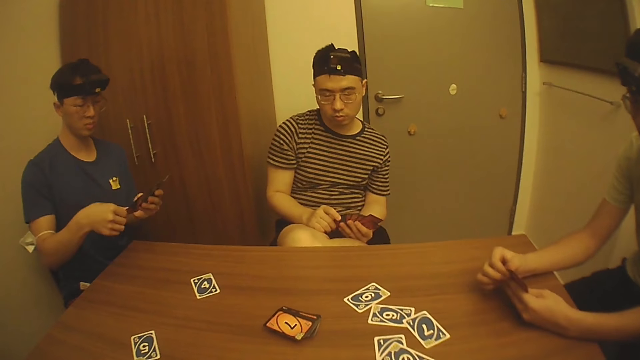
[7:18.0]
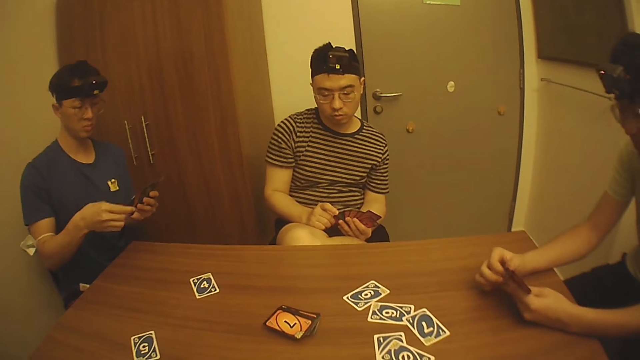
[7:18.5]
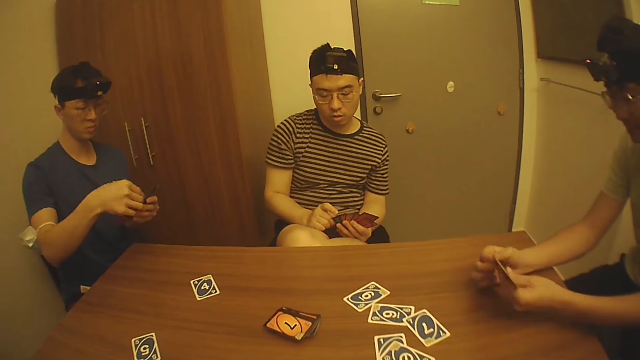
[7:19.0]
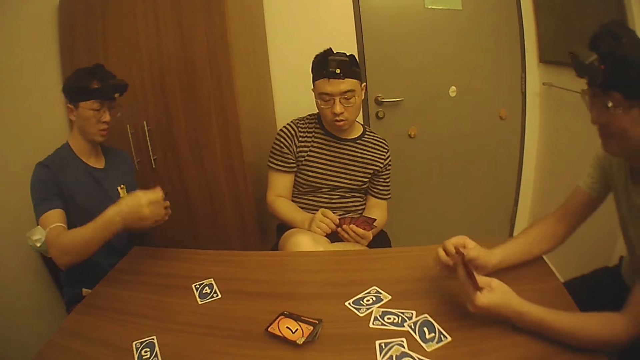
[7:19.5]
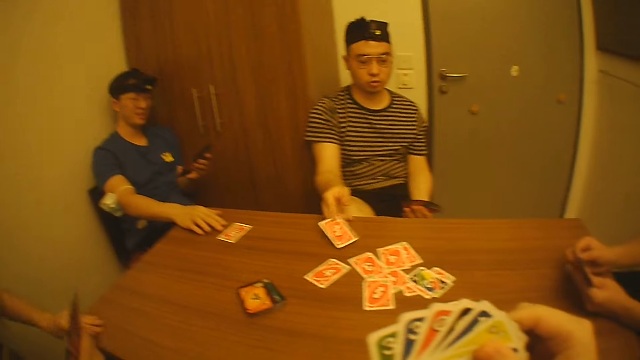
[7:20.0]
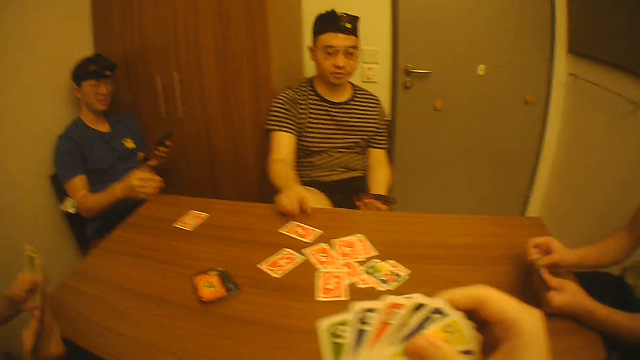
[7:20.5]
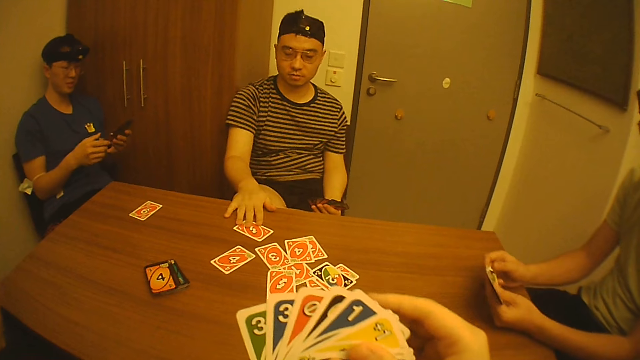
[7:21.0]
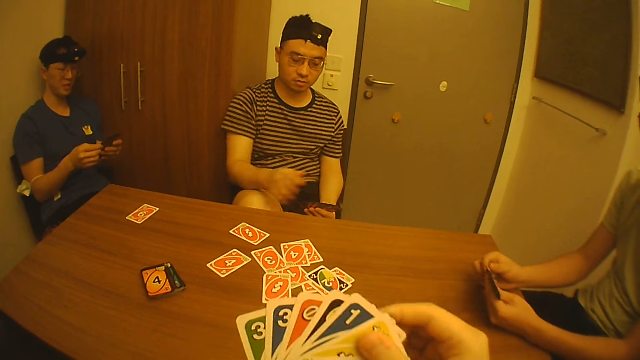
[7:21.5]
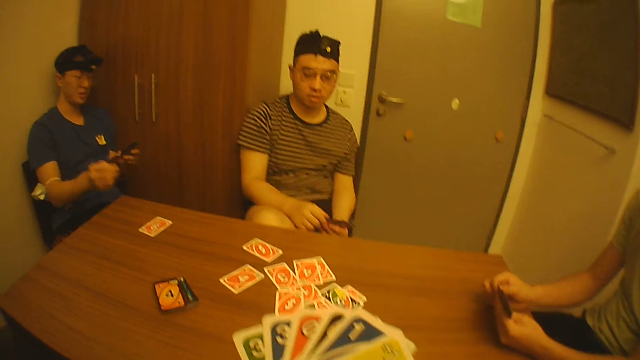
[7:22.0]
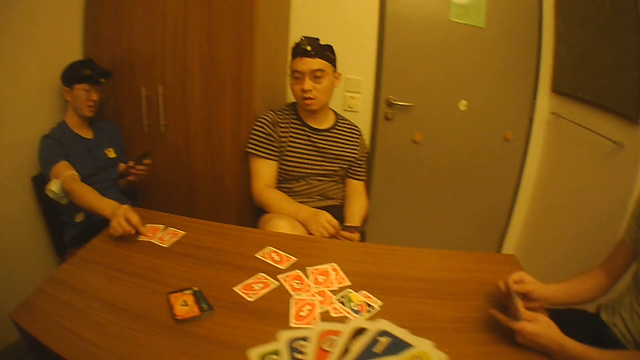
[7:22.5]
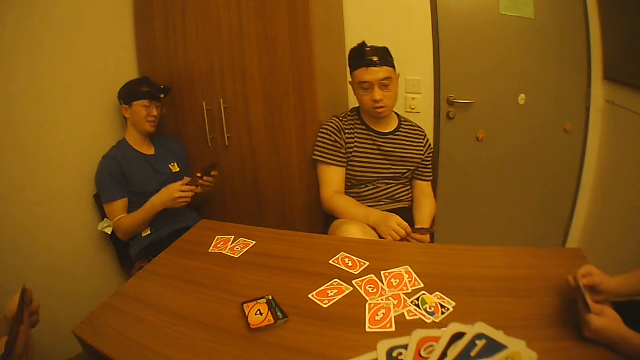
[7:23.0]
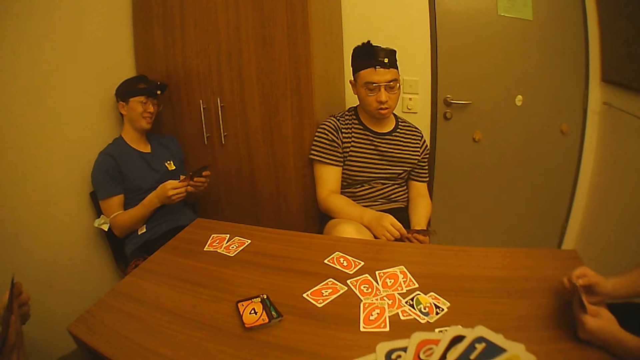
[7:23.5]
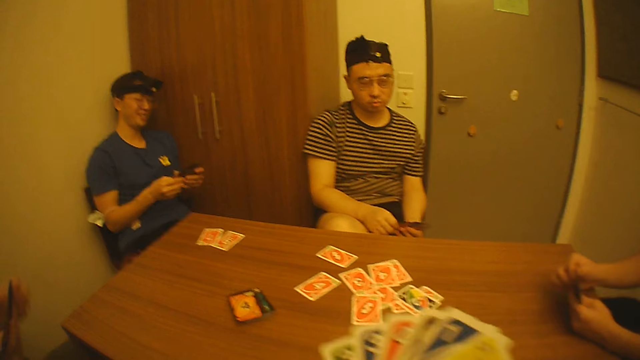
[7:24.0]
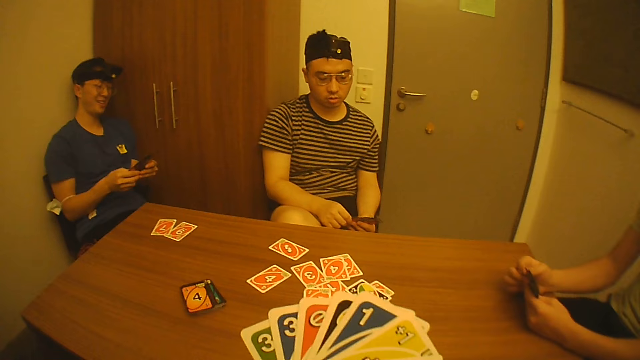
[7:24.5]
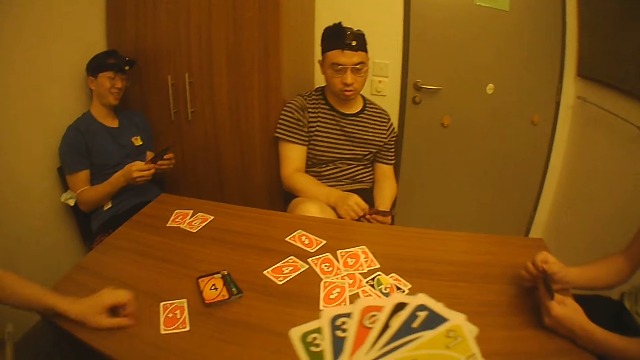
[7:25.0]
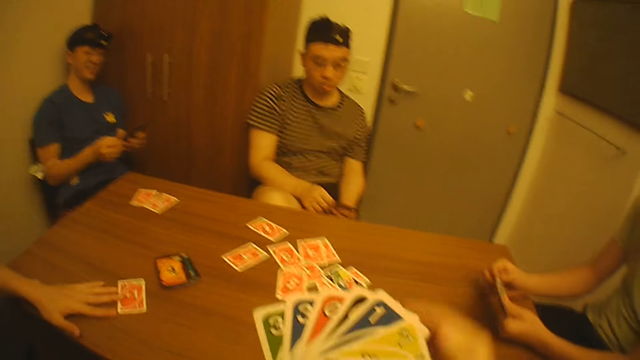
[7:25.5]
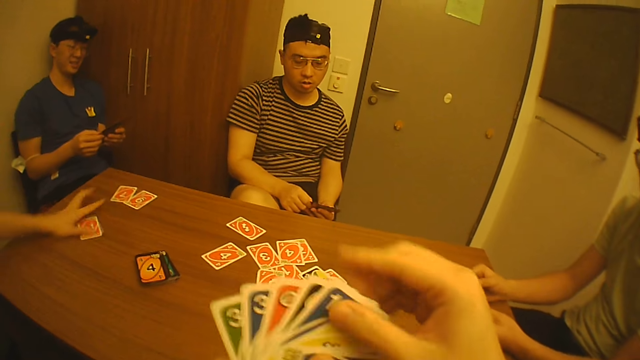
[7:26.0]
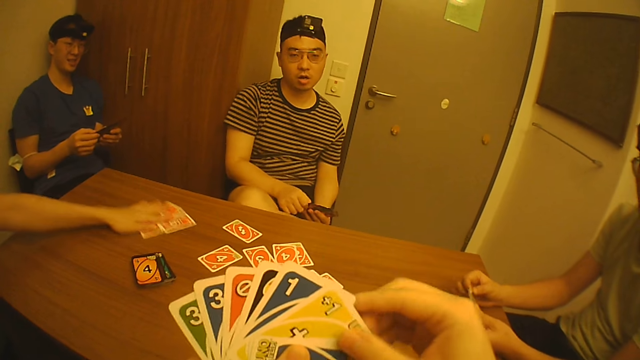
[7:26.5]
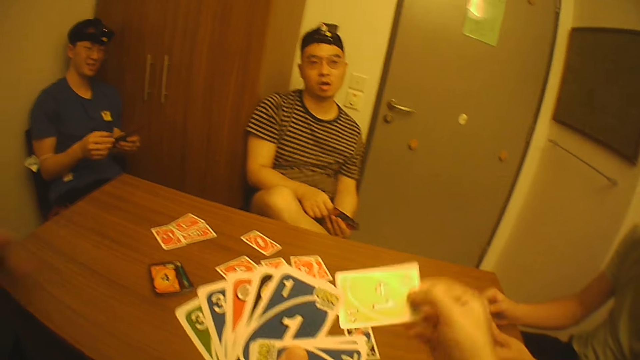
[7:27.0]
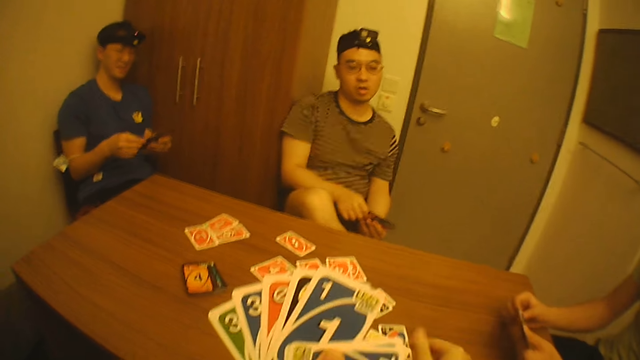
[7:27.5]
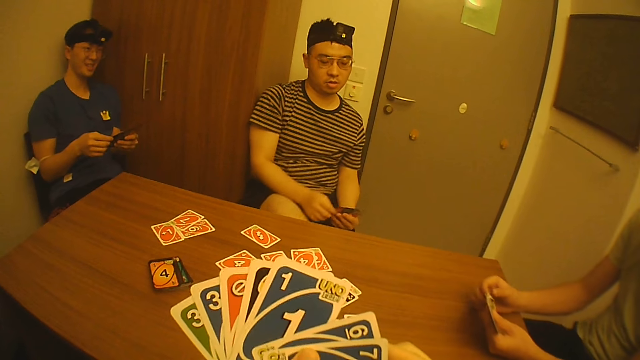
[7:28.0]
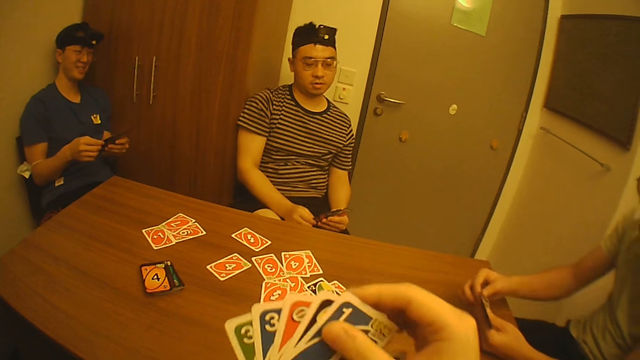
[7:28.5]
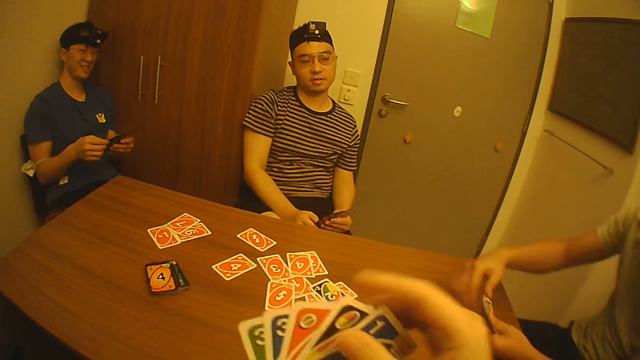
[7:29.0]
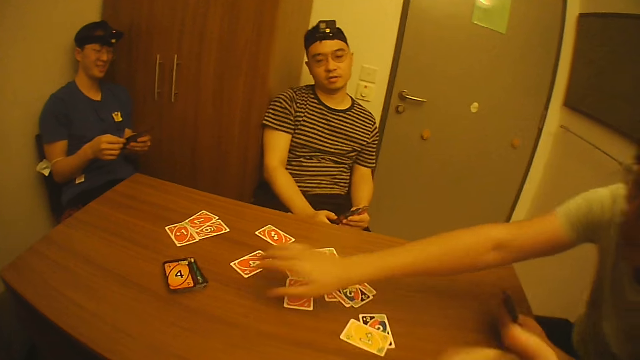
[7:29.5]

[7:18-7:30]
A man picks the game card from the game cards in his left hand with his right hand. The first man drops the game card on the table with his right hand. Another man slides the game cards on the table with his left hand. A third man drops the game card on the table with his right hand. The second man picks the game cards from the table with his left hand. The third man touches the game card on the table with his right hand and holds the game card in his left hand with his right hand. The first man picks the game card from the game cards in his left hand with his right hand, drops the game card on the table with his right hand, and holds the game cards in his left hand with his right hand. The second man picks the game card from the game cards in his right hand with his left hand, drops the game card on the table with his left hand, slides the game card on the table with his left hand, and slides the game cards on the table with his left hand. The camera wearer picks the game card in his left hand with his right hand. He drops the game card on the table with his right hand. He slides the game card on the table with his right hand. He sorts the game cards in his left hand with his right hand.

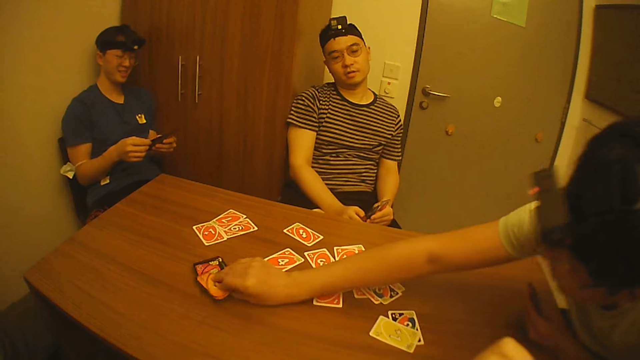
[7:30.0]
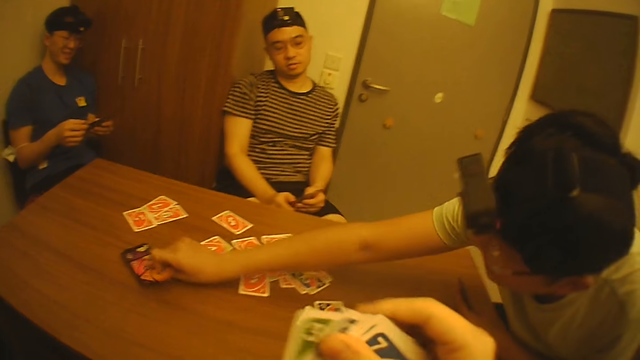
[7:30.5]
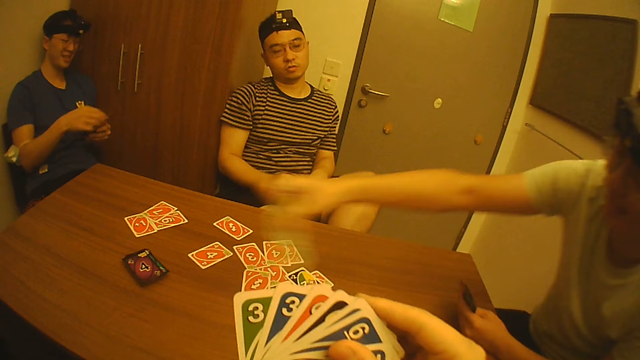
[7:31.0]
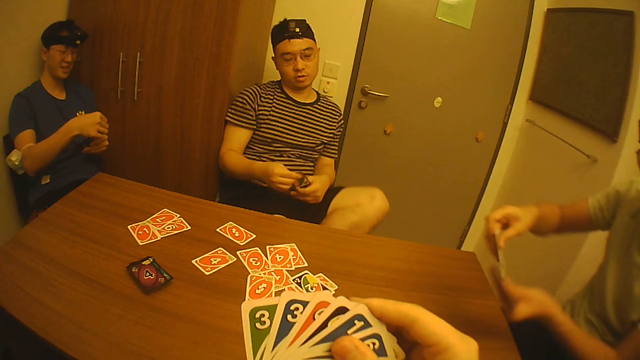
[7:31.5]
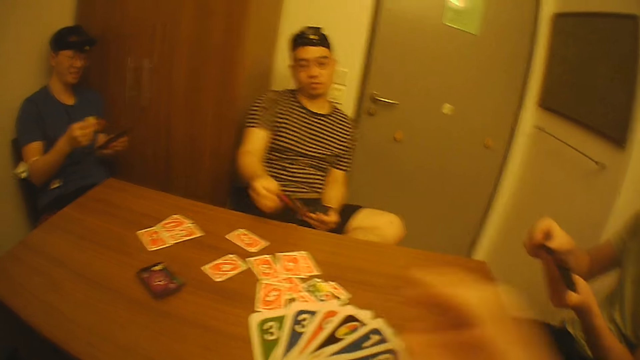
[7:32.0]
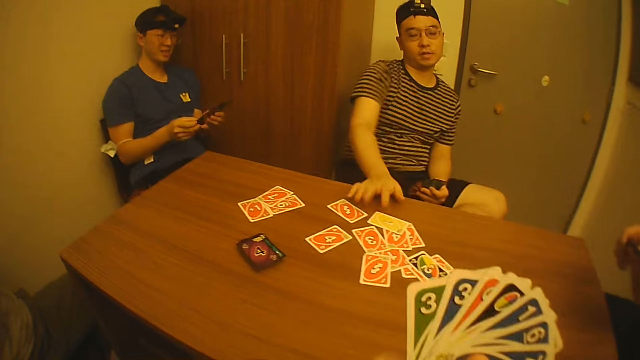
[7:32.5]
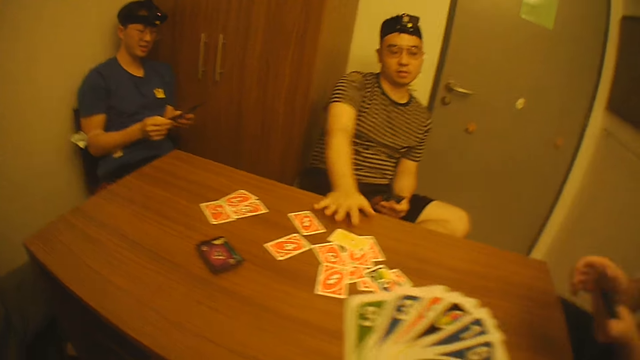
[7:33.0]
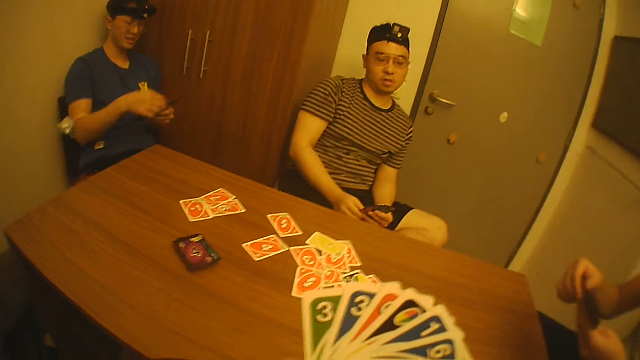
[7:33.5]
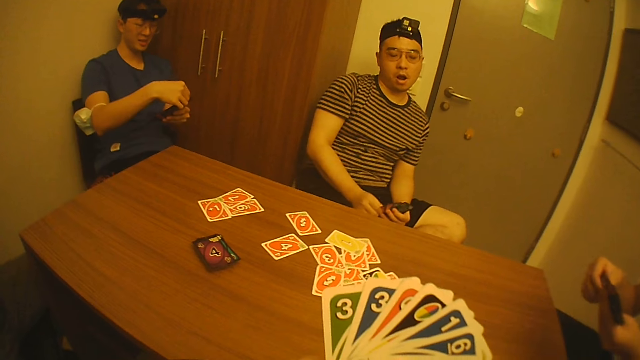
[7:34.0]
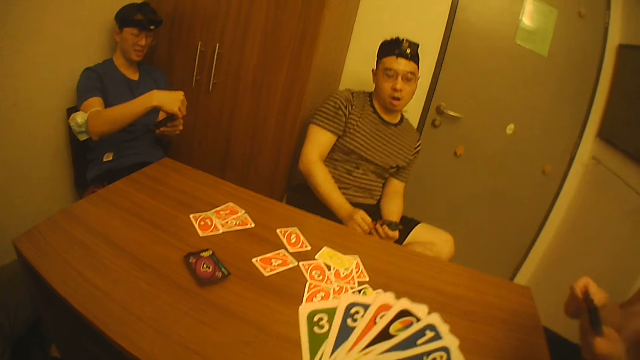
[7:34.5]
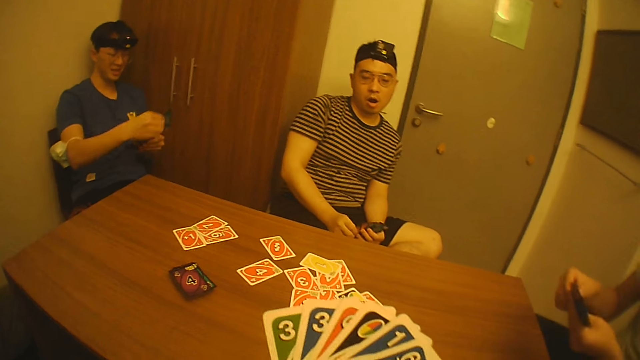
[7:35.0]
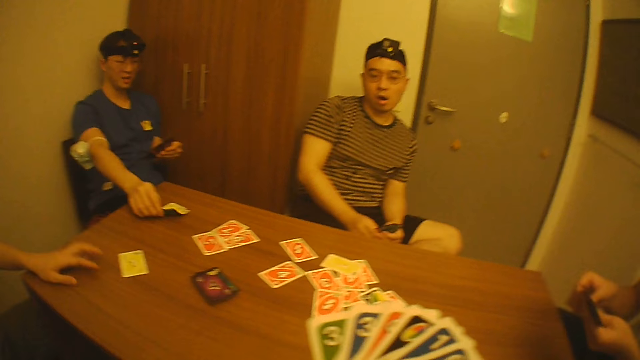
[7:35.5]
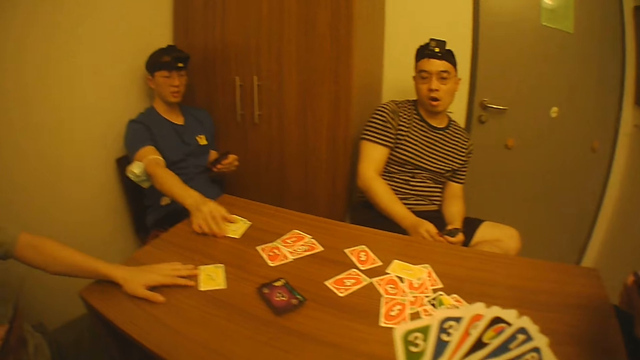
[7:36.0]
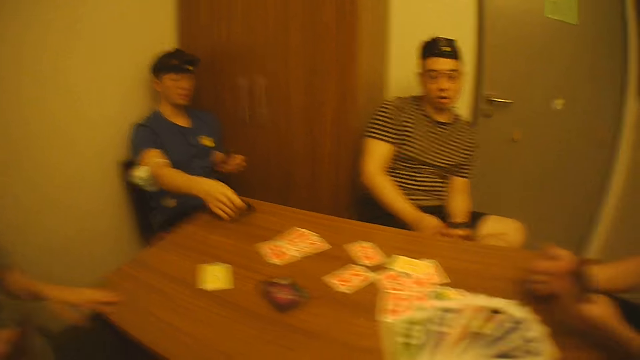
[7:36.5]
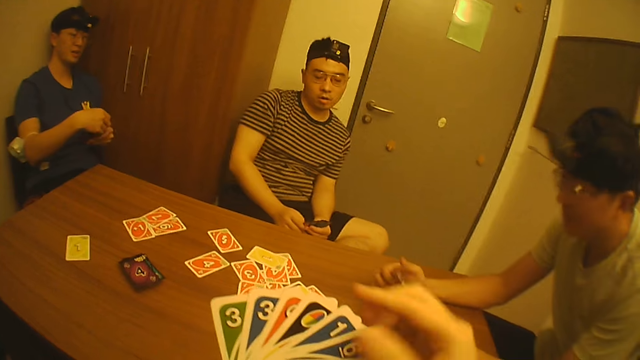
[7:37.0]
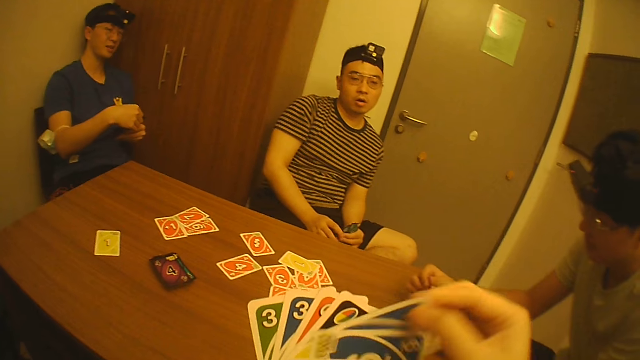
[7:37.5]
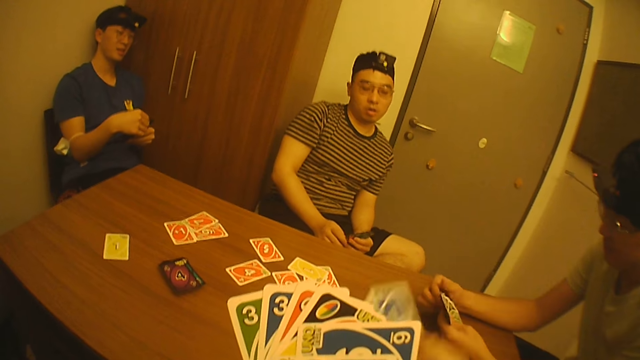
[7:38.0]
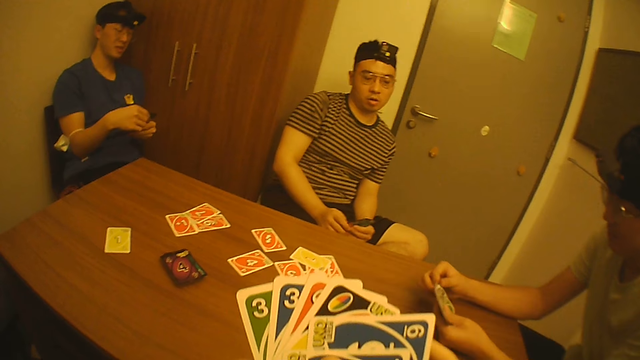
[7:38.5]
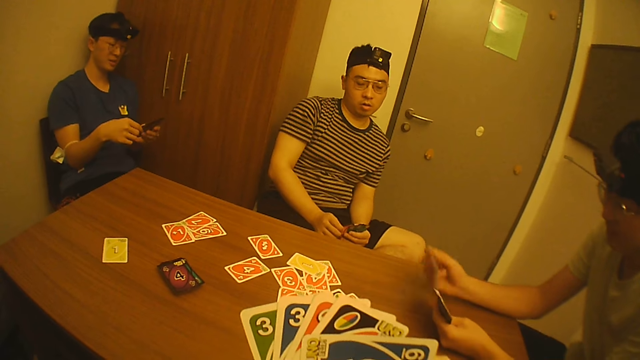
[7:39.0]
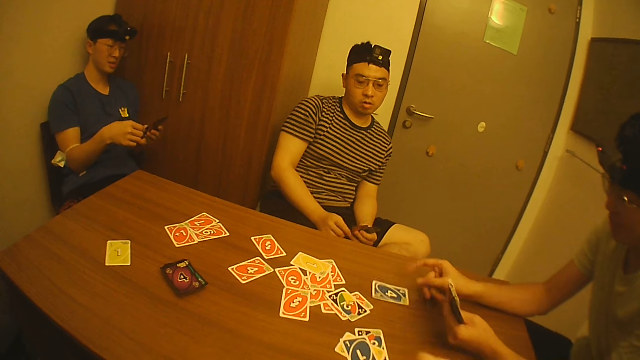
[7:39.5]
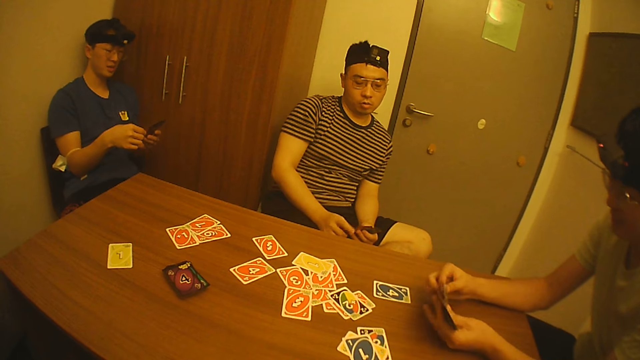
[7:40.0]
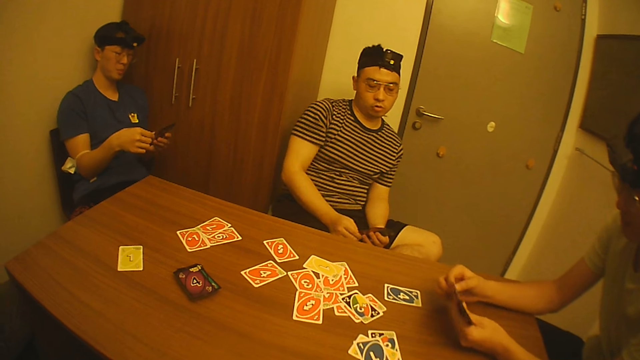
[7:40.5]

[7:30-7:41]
A man picks game cards from the pile of game cards on the table with his right hand. The camera wearer spreads the game cards in his left hand with his right hand. Another man raises his left leg from the floor and crosses his left leg over his right leg. The first man places the game cards in his right hand in his left hand. The second man picks the game card from the game cards in his left hand with his right hand, drops the game card on the table with his right hand, slides the game cards on the table with his right hand, and holds the game cards in his left hand with his right hand. A third man picks the game card from the game cards in his left hand with his right hand. A fourth man picks the game card from the game cards in his right hand with his left hand and drops the game card on the table with his left hand. The third man drops the game card on the table with his right hand. The fourth man slides the game card on the table with his left hand. The first man rests his hands on the table. The third man picks the game cards on the table with his right hand. The camera wearer picks the game card from the game cards in his left hand with his right hand. He drops the game card on the table with his right hand. The first man picks the game card from the game cards in his left hand with his right hand, drops the game card on the table with his right hand, and holds the game cards in his left hand with his right hand.
